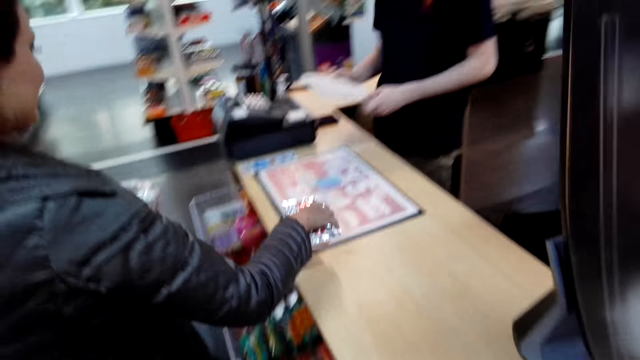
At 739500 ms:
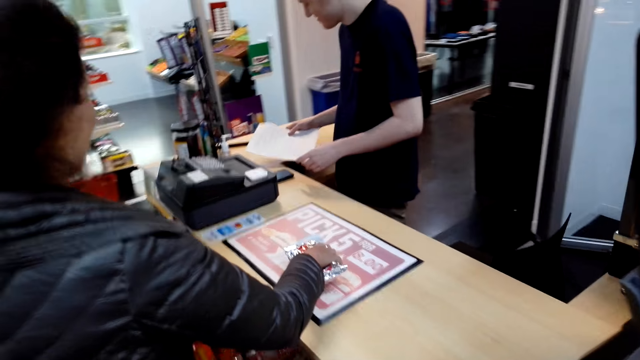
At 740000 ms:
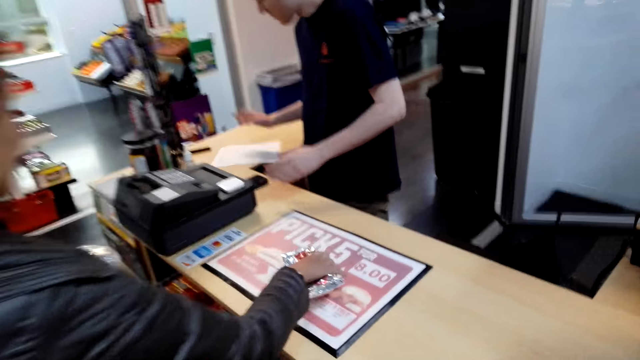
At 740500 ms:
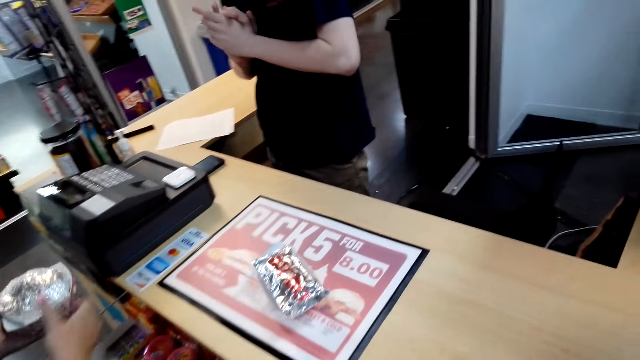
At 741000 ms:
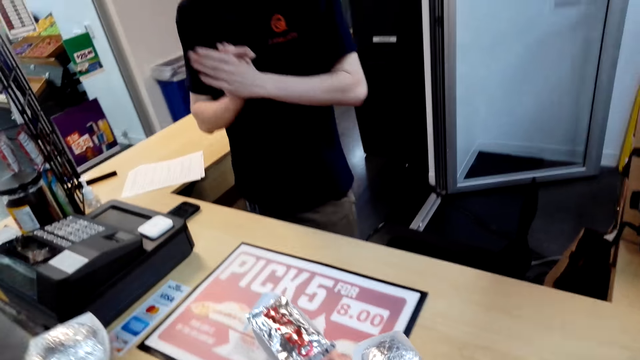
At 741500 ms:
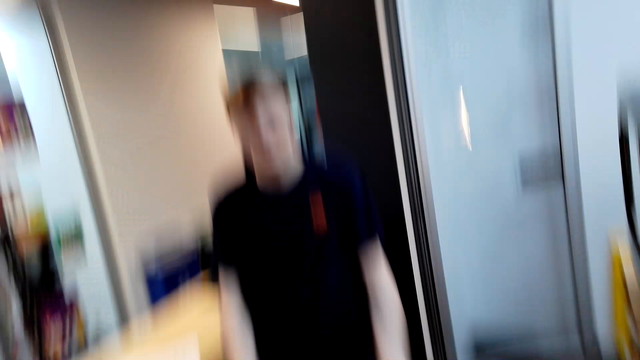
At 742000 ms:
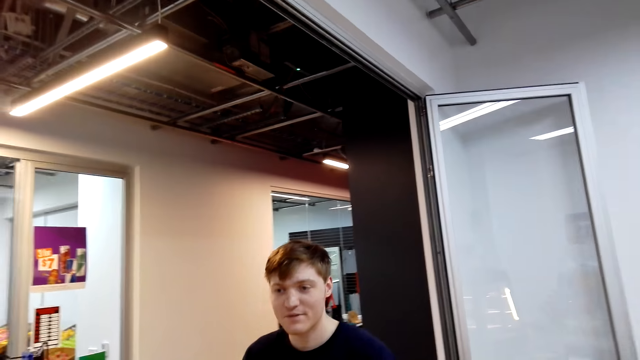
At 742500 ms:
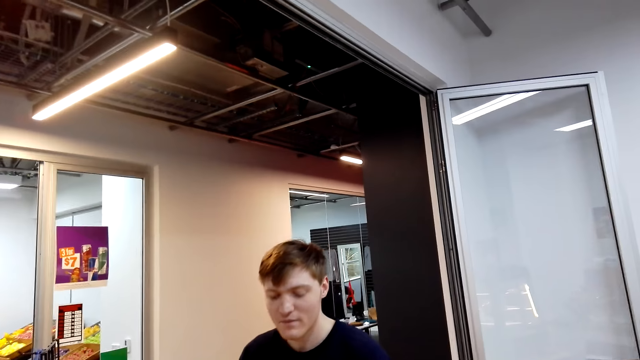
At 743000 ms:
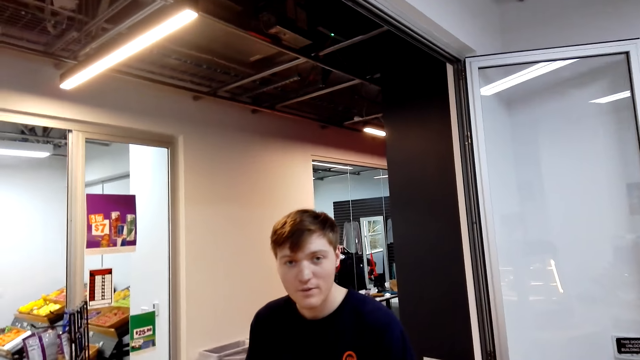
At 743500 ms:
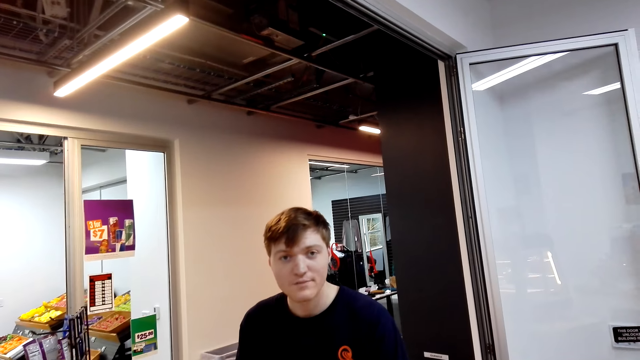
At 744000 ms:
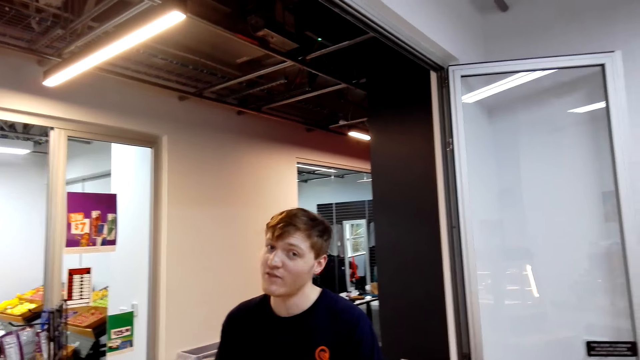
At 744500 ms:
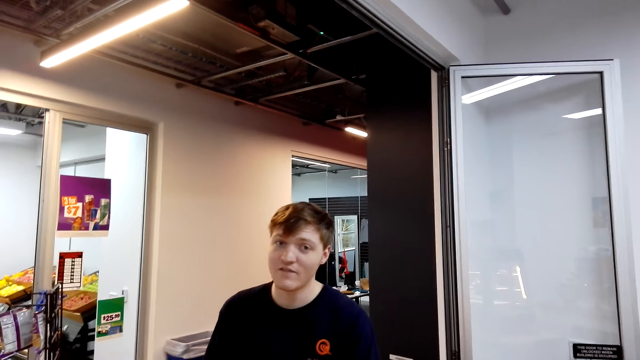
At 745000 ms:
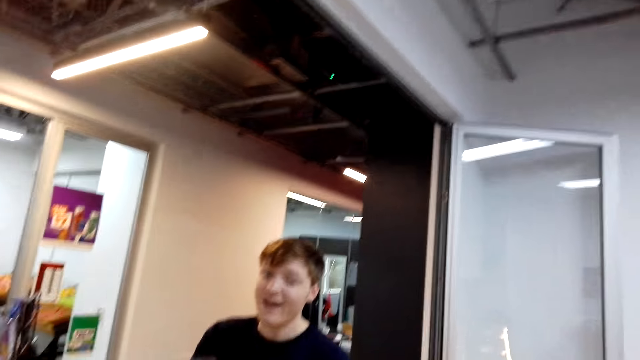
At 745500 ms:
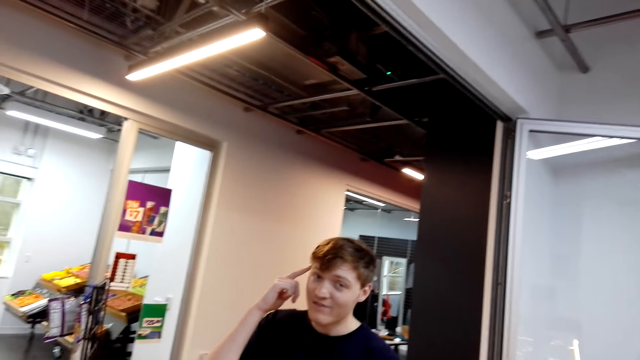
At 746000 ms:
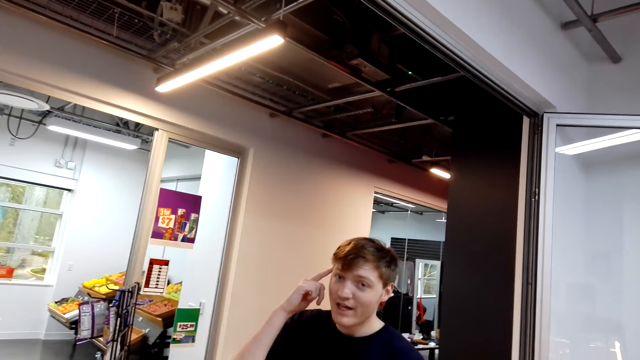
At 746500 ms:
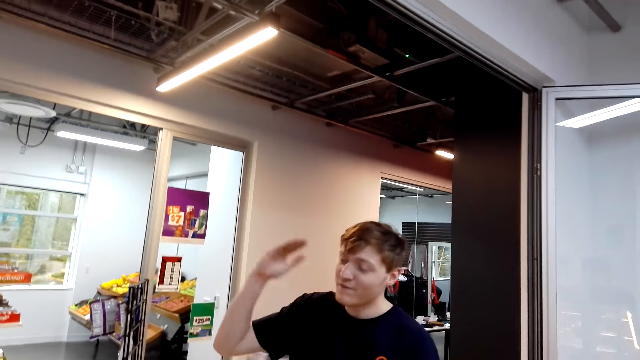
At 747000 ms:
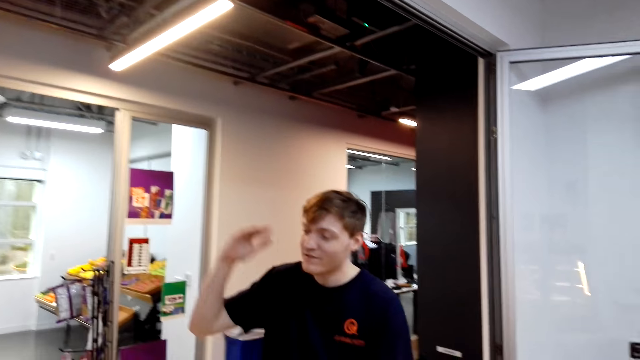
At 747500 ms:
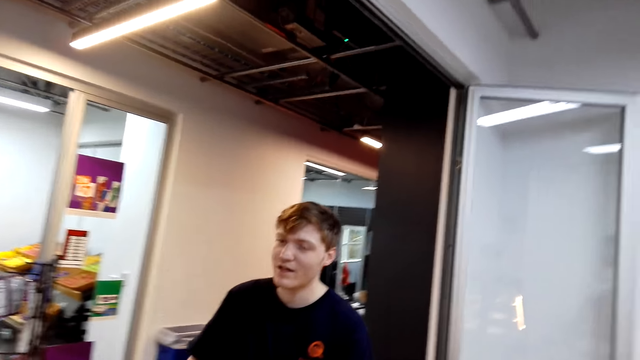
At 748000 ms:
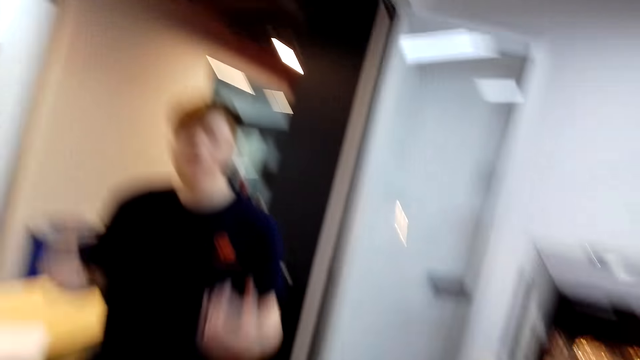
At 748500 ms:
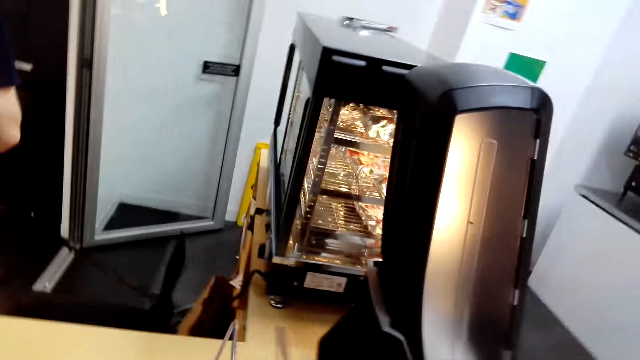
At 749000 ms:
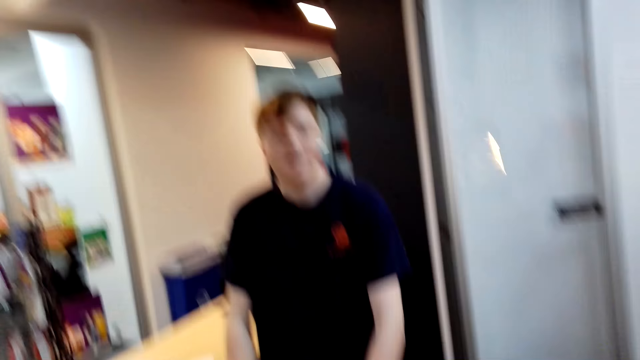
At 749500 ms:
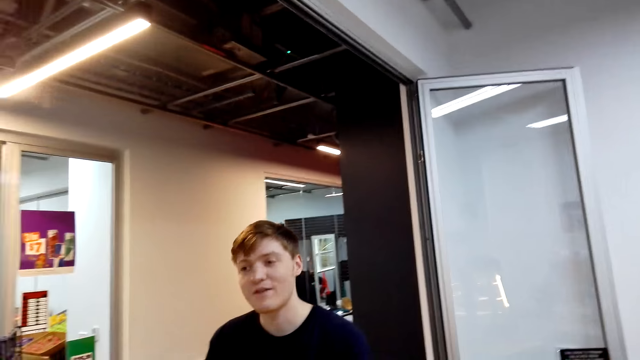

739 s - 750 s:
A person takes the paper. The camera wearer moves the hand to the burger. The person puts the paper down. Another person puts the burger on the cashier desk. A cashier speaks to a woman. The first person puts the hands together. The camera wearer puts the burger on the cashier desk. They speak to the cashier. The cashier speaks to the camera wearer. The first person points the head and moves the hand.

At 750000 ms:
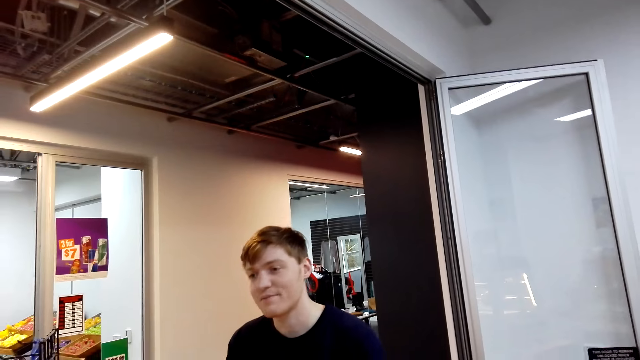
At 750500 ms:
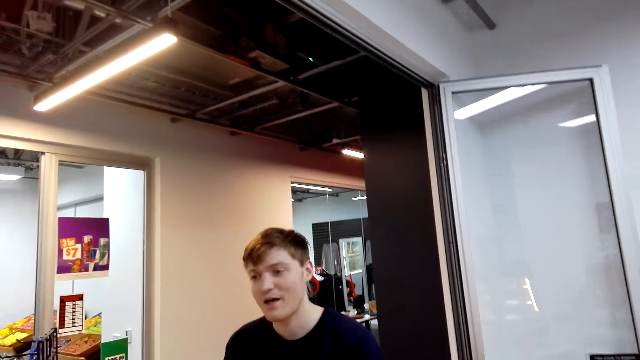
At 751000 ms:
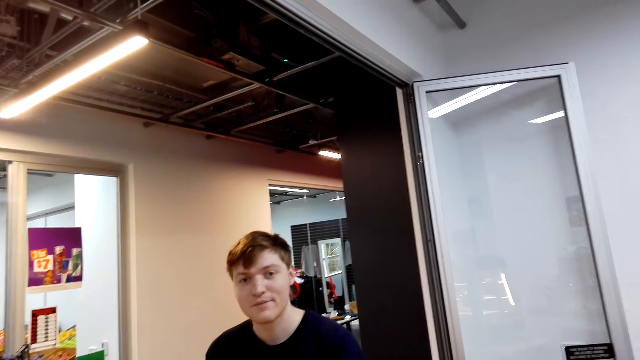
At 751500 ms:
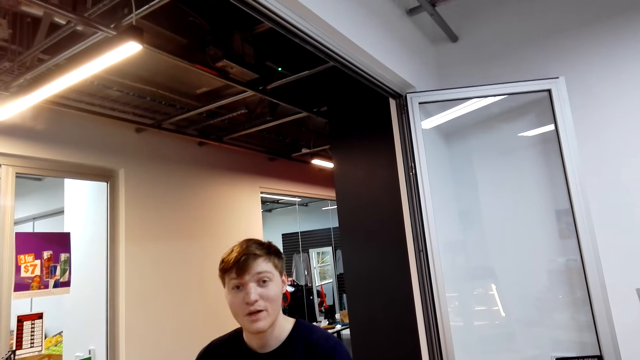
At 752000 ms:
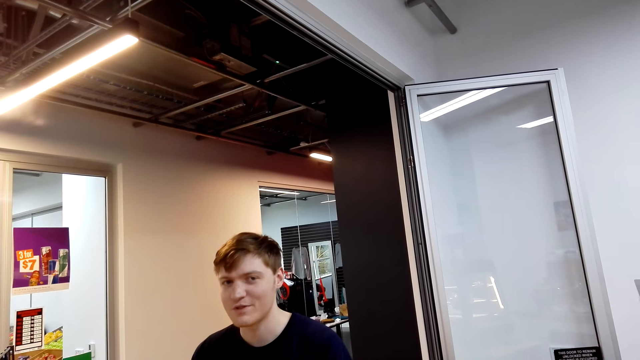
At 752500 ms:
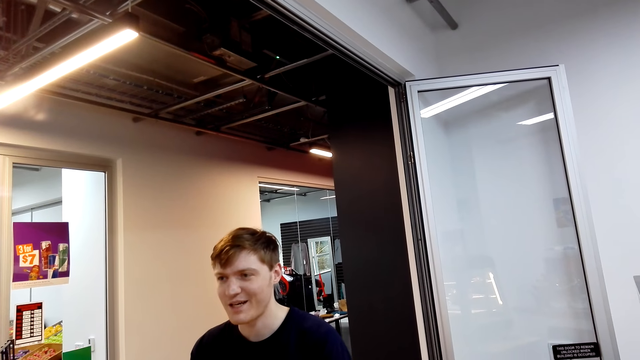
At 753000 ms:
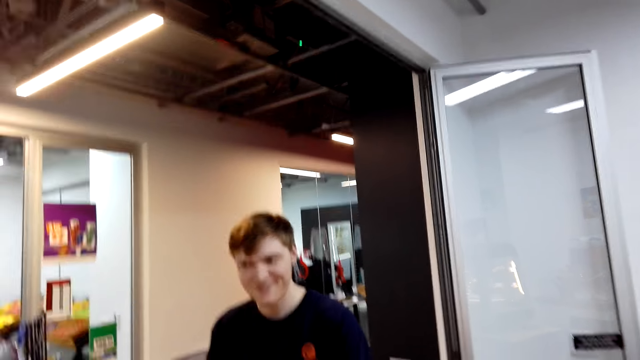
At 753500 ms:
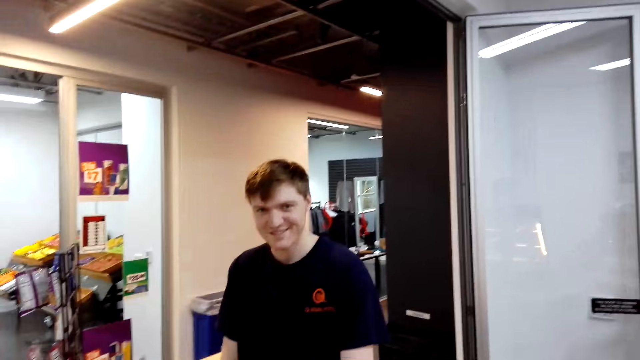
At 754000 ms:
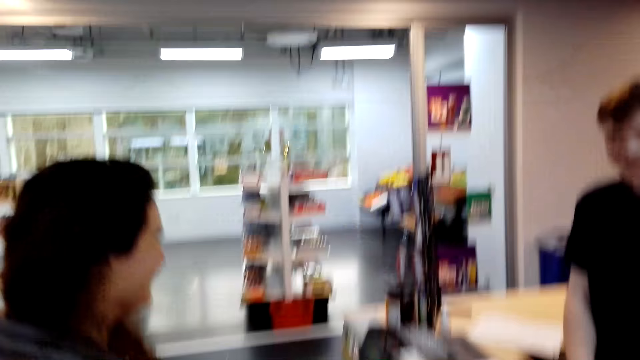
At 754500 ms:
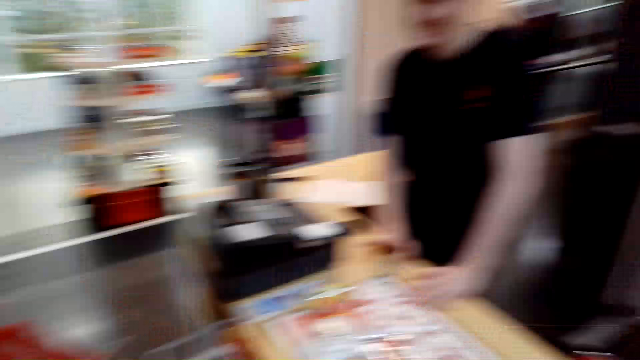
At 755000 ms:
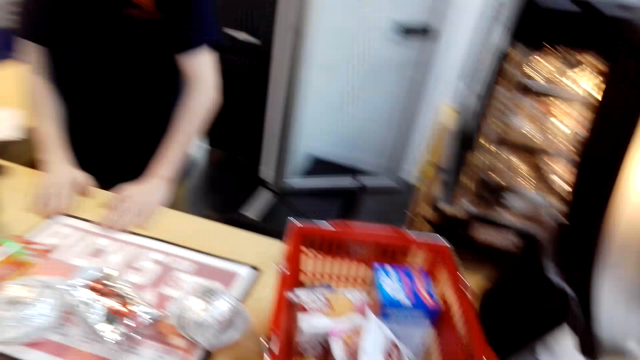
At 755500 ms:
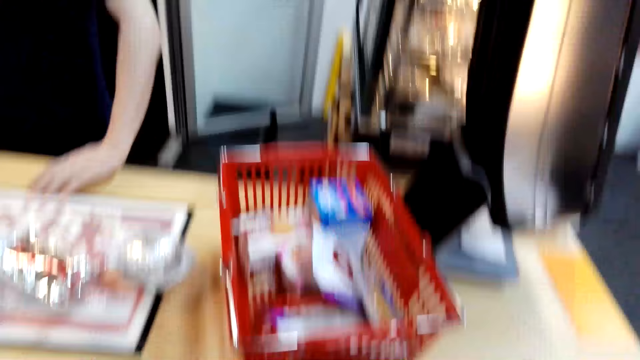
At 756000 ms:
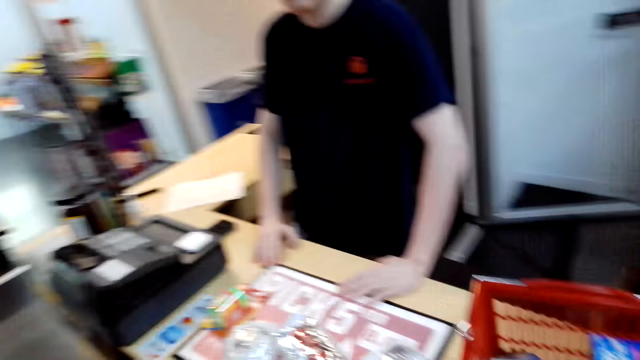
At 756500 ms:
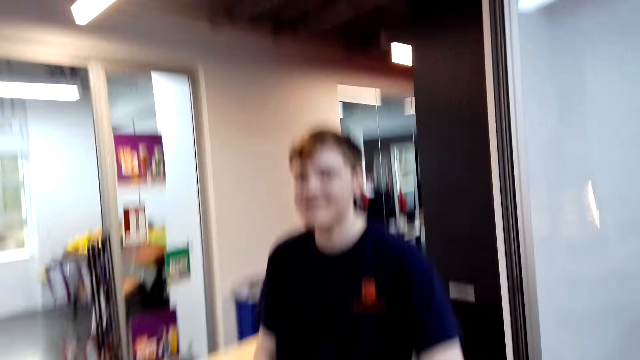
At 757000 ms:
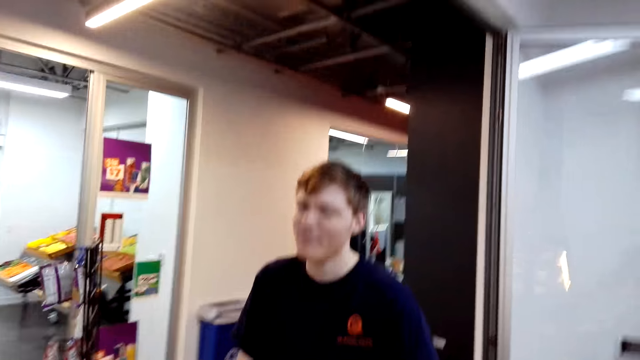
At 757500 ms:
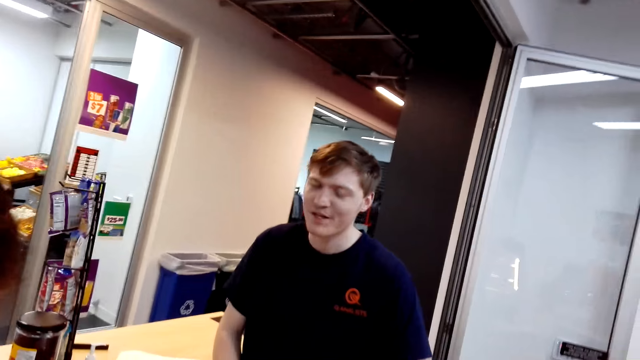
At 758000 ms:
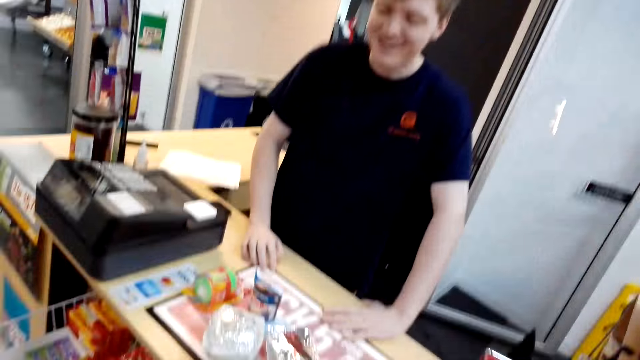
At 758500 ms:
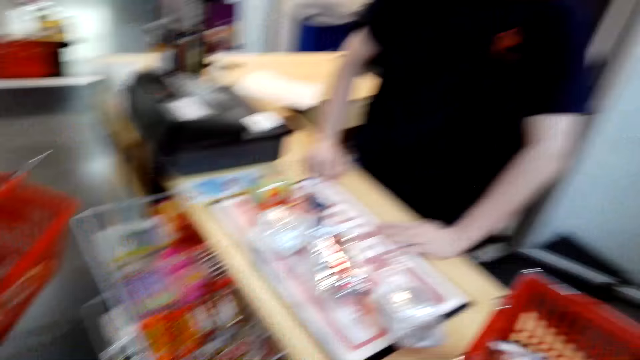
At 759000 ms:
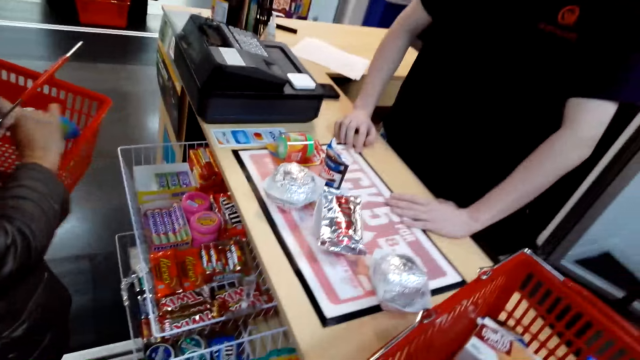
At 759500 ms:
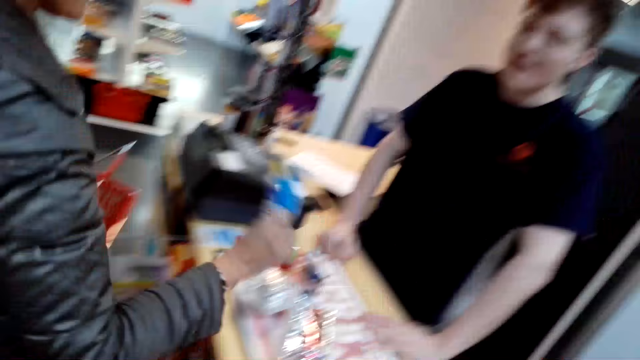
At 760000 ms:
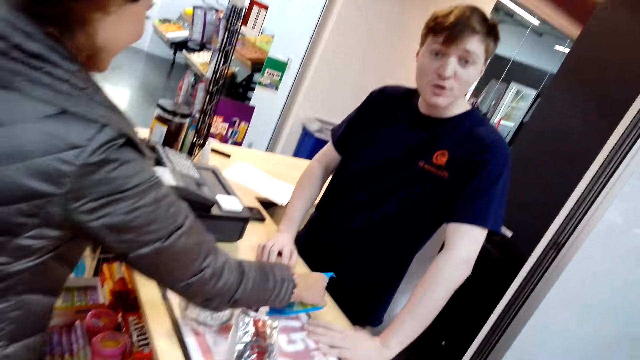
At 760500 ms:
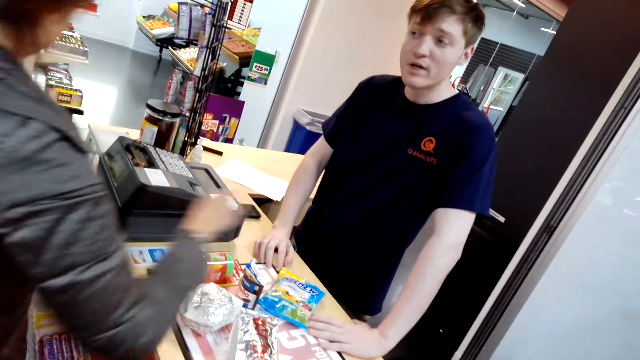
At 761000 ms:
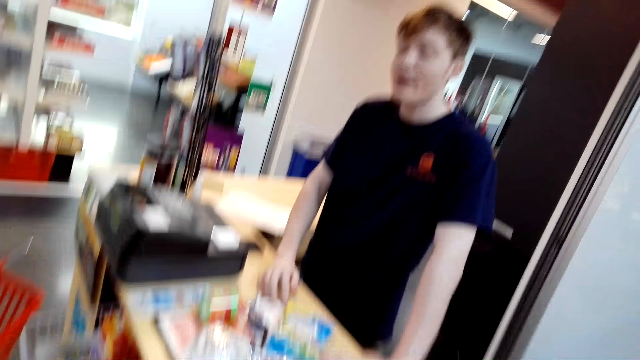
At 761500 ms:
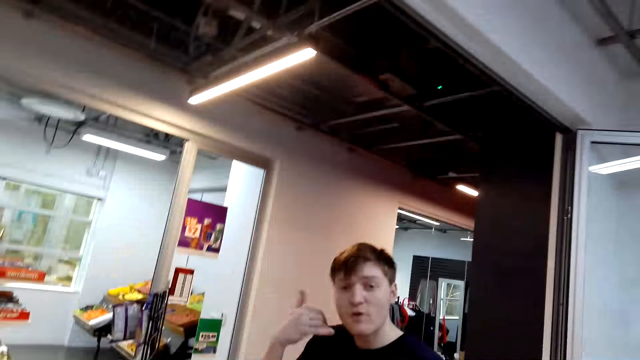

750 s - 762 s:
The camera wearer speaks to a cashier. The cashier speaks to the camera wearer. The camera wearer speaks to the cashier. The cashier speaks to the camera wearer. The cashier takes a packet of something and puts the packet of something on the cashier desk.
